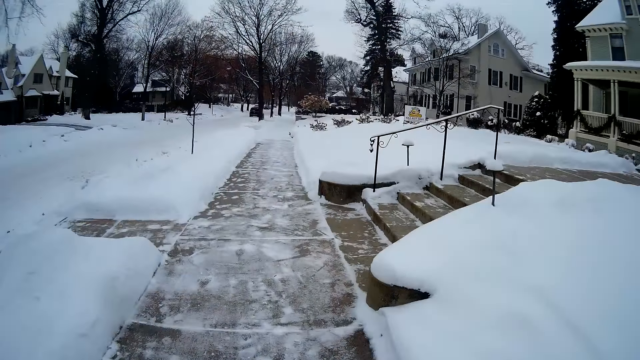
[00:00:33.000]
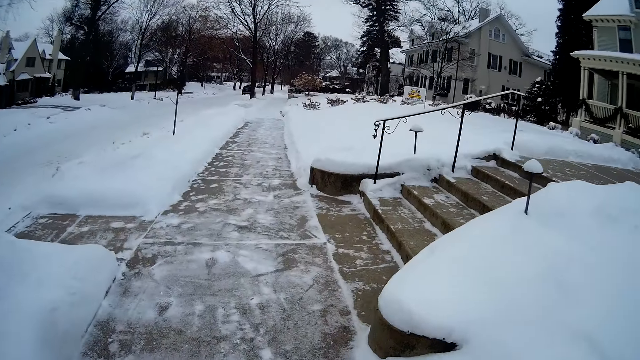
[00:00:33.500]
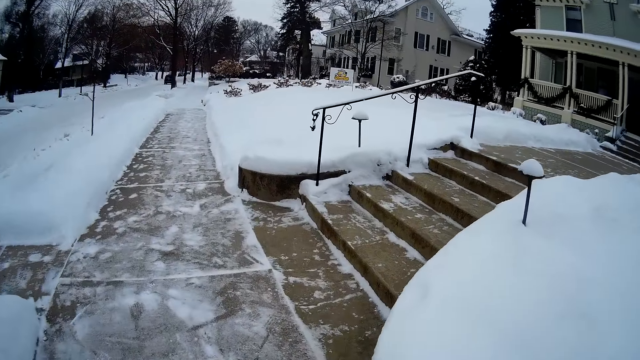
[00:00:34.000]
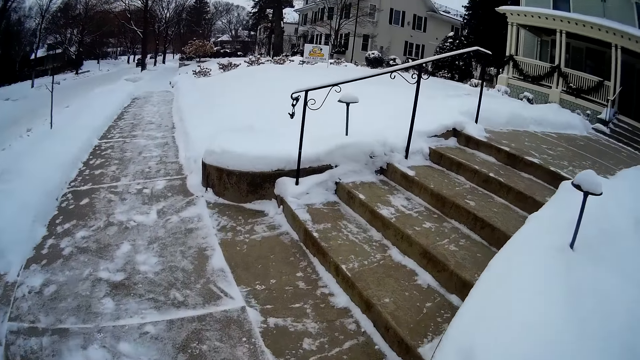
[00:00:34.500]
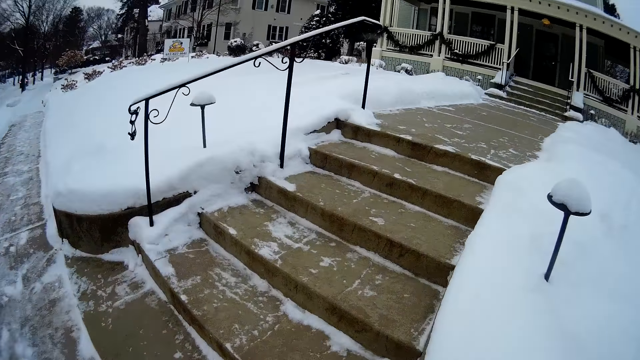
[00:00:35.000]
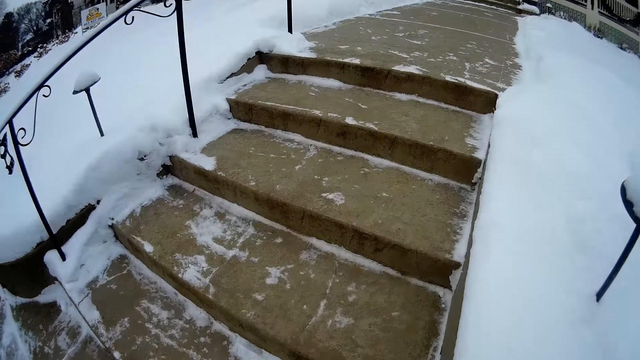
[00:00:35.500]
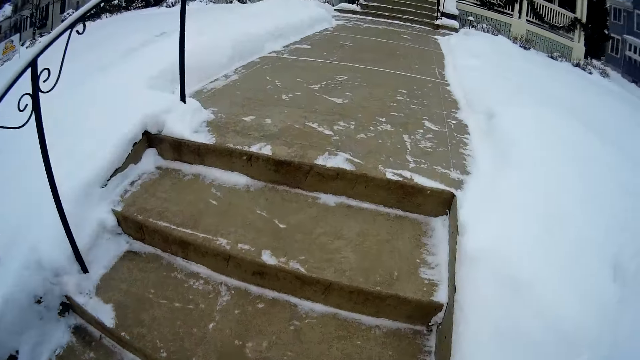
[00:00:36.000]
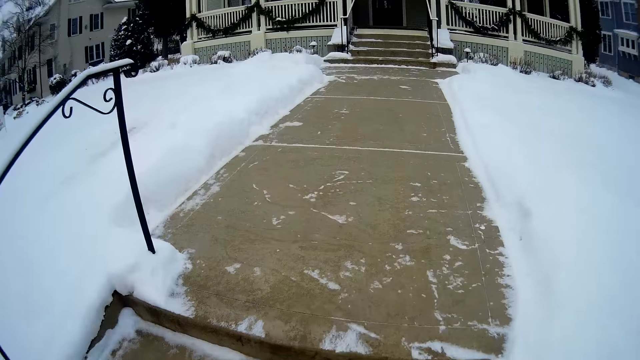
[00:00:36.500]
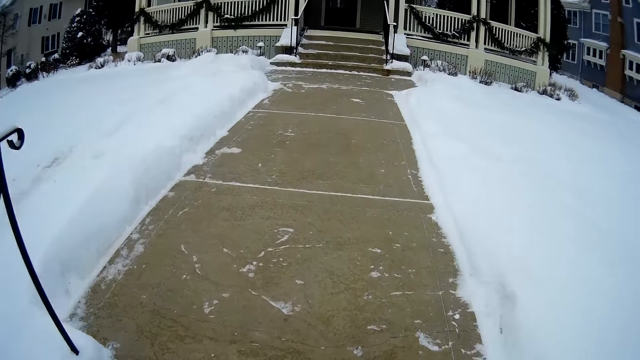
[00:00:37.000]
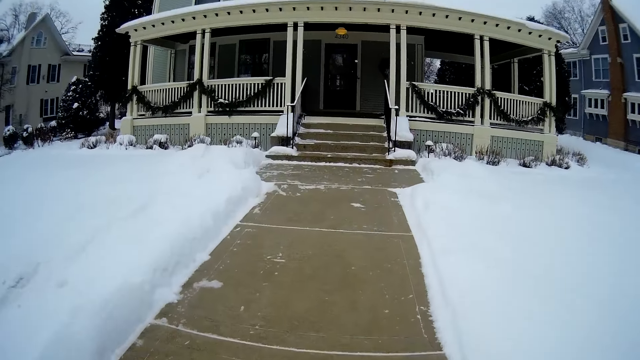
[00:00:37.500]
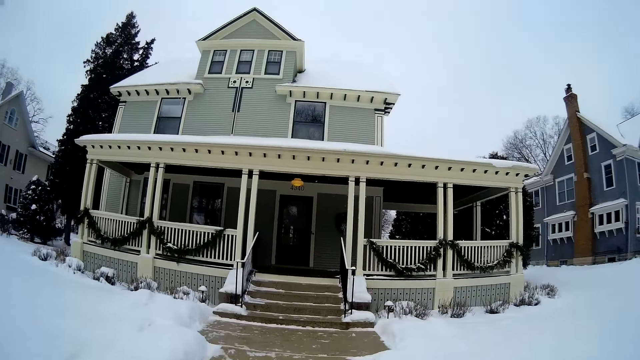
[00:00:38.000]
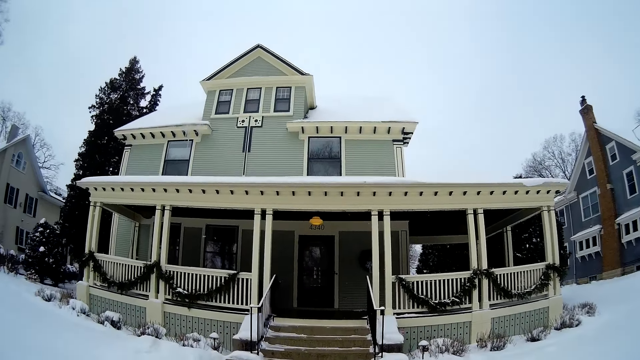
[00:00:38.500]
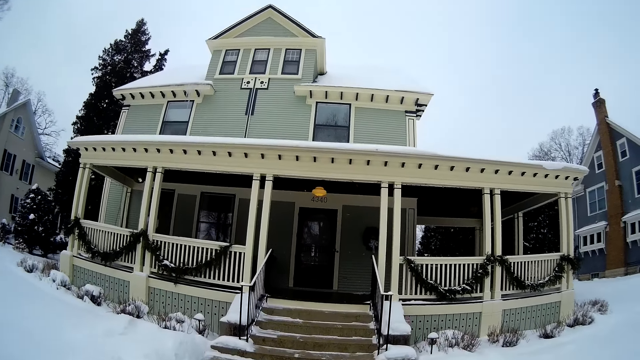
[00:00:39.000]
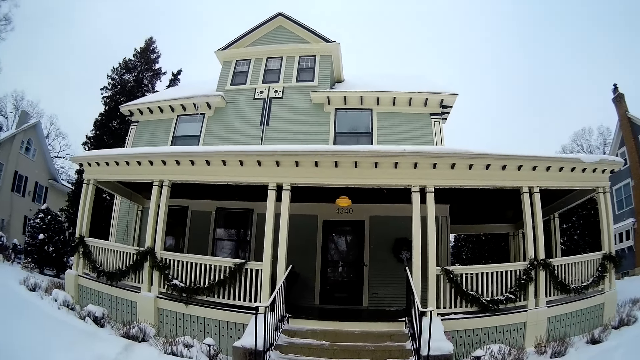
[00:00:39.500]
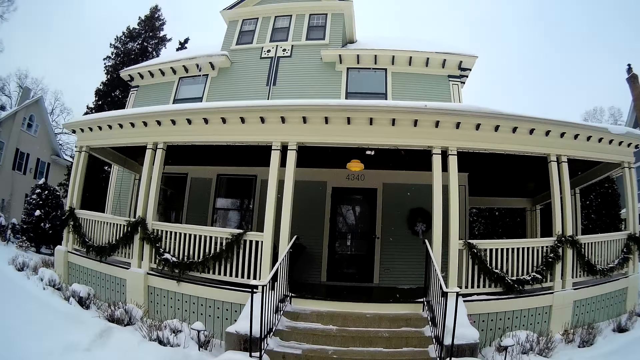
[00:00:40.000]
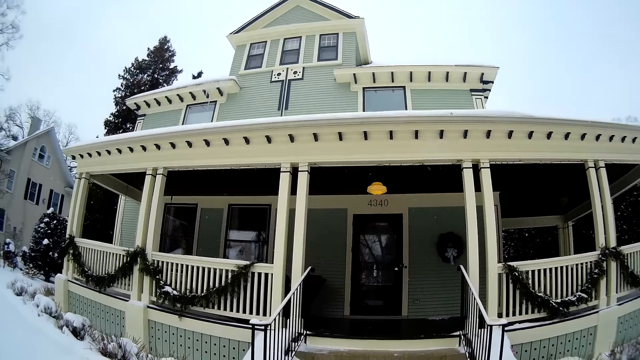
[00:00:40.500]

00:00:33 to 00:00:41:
The camera wearer walks up another staircase. They walk towards a house.
